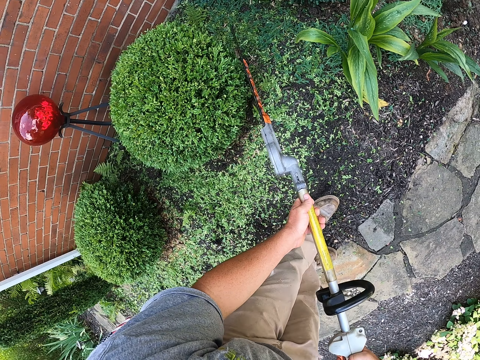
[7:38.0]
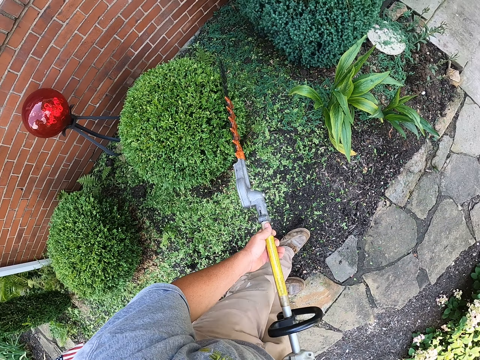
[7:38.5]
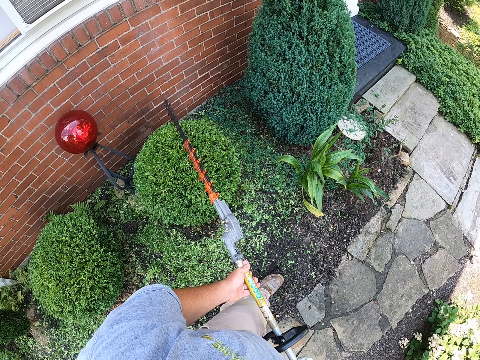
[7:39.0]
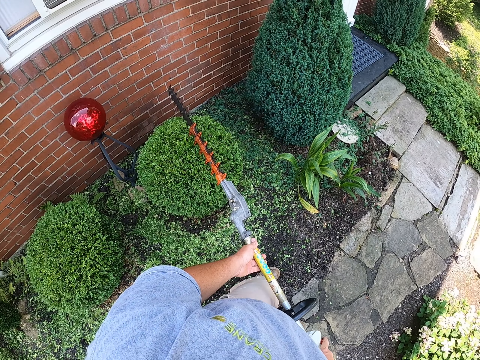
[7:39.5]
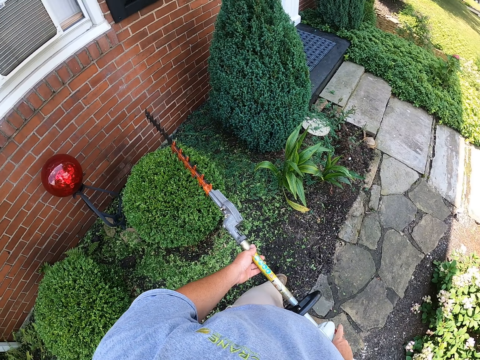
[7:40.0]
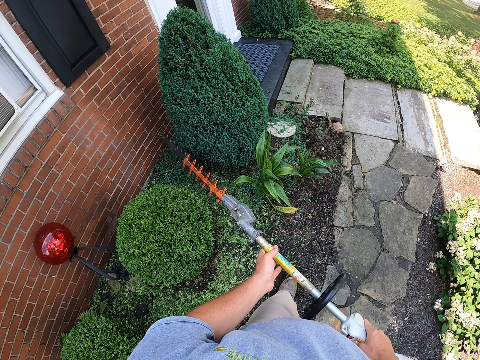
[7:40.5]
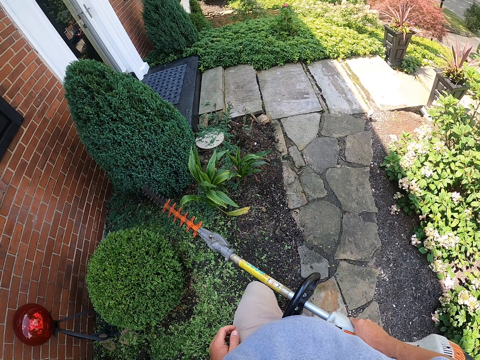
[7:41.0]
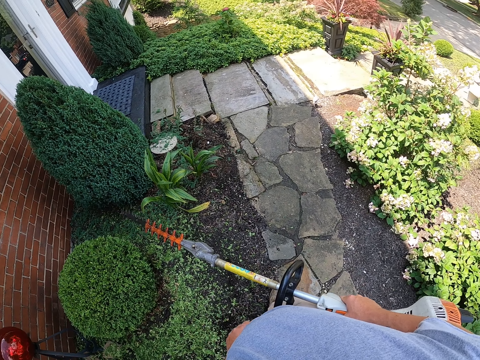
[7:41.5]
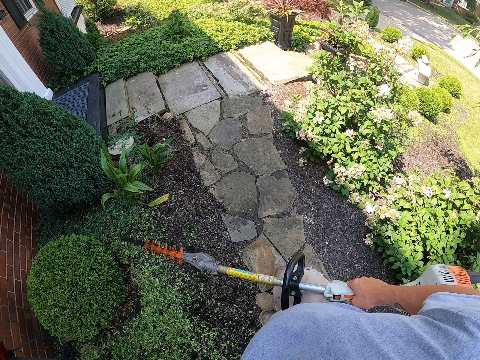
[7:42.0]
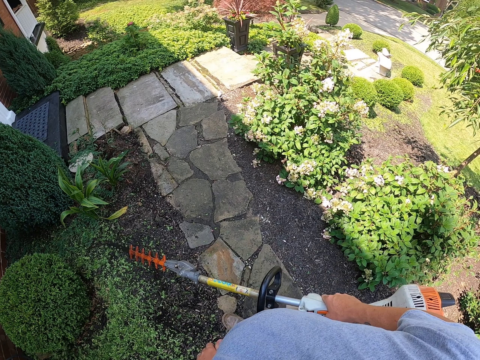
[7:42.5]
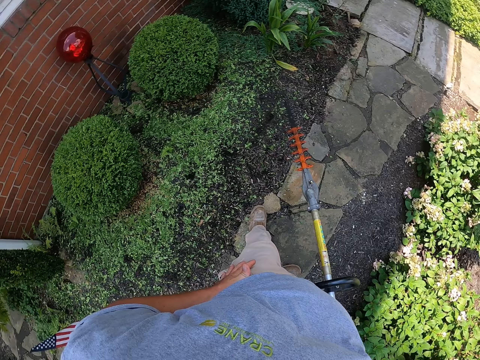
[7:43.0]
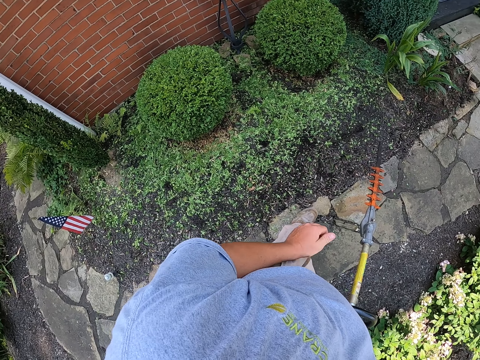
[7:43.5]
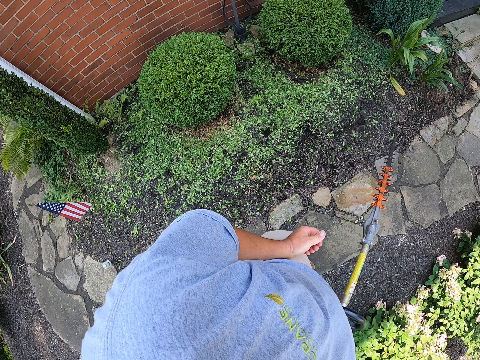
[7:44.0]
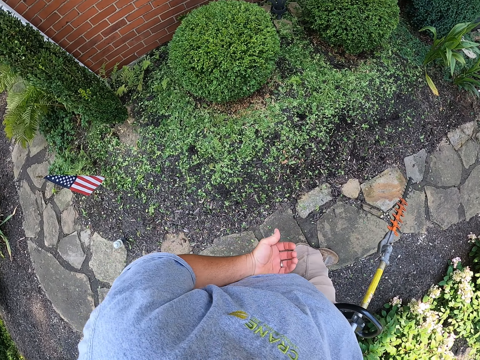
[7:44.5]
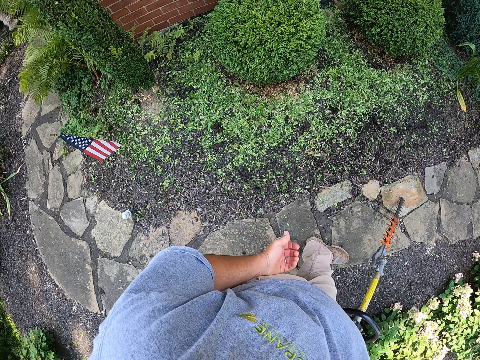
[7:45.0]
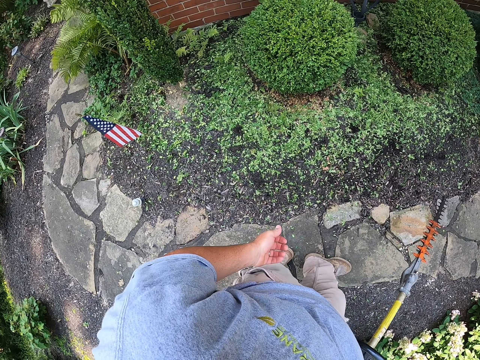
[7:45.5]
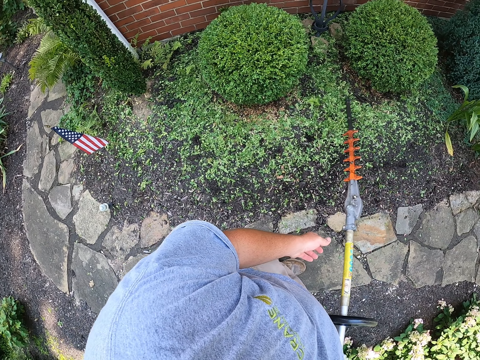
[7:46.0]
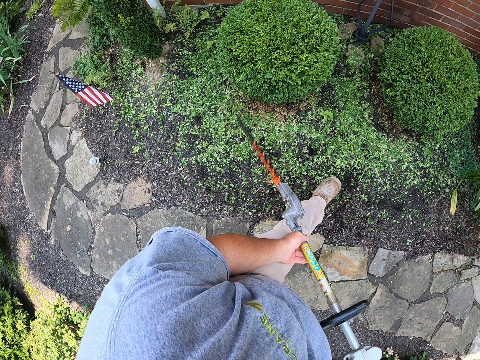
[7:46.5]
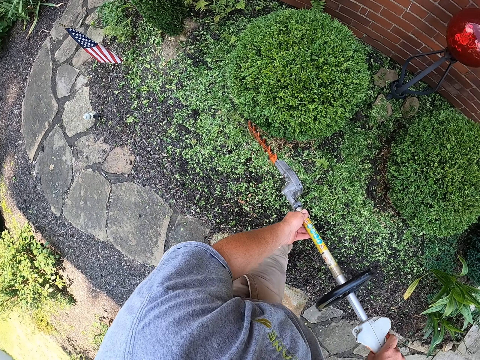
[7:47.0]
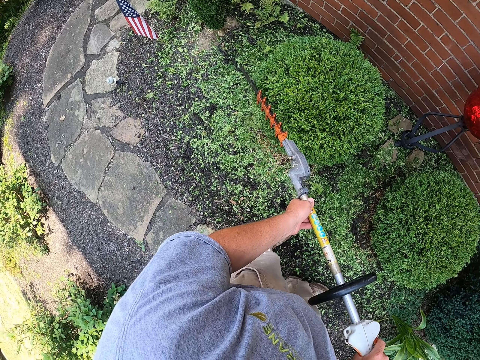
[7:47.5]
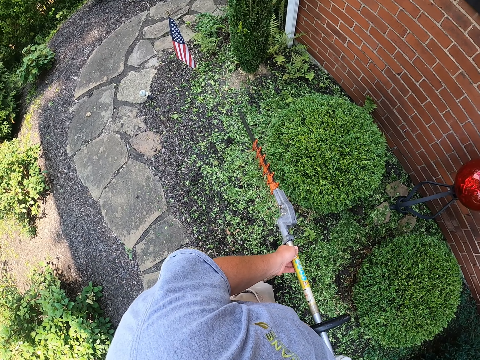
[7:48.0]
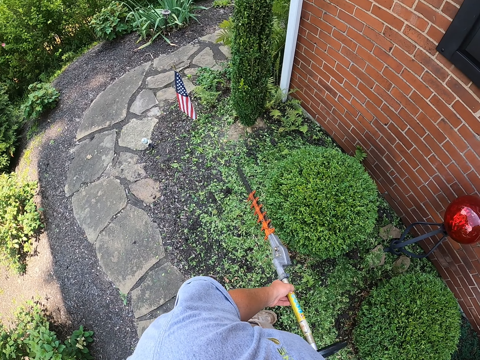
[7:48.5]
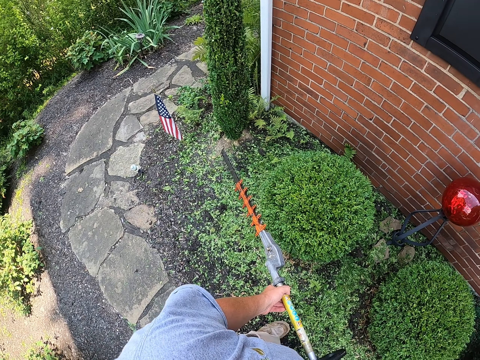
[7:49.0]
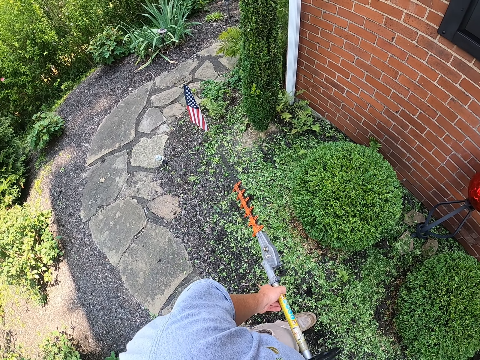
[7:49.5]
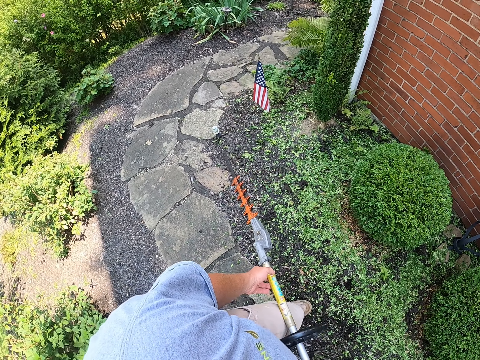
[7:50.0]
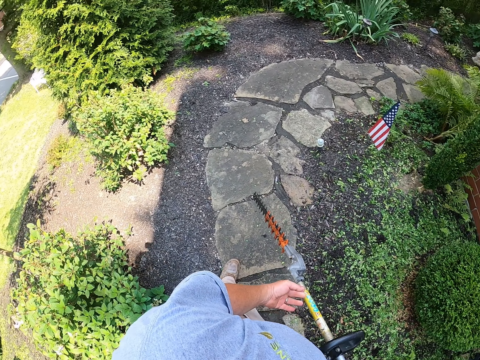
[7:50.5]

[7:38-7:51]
The camera wearer pauses and holds a hedge trimmer or pole saw. He wipes his hands on his trouser. He touches the pole saw. He trims a hedge with the hedge trimmer. He pauses, looks around the garden and holds the hedge trimmer.

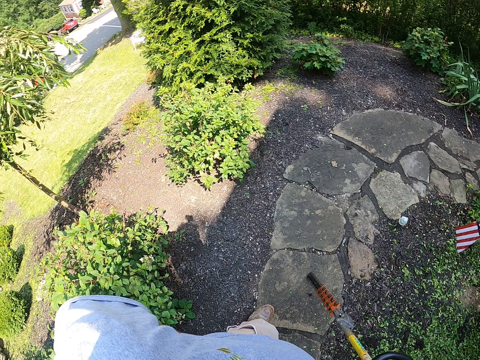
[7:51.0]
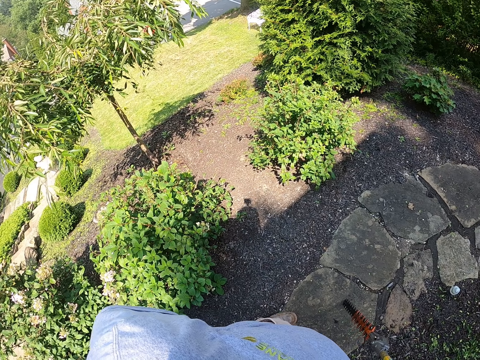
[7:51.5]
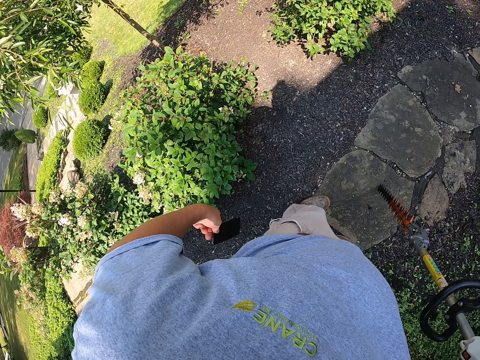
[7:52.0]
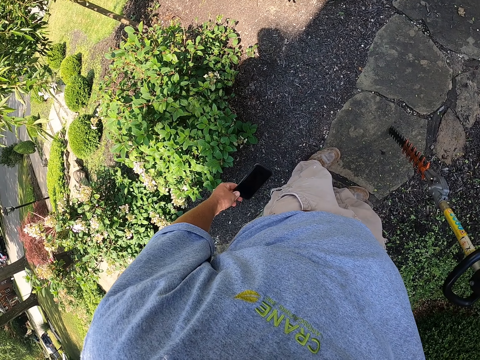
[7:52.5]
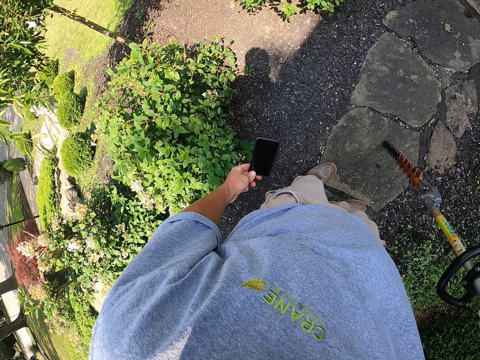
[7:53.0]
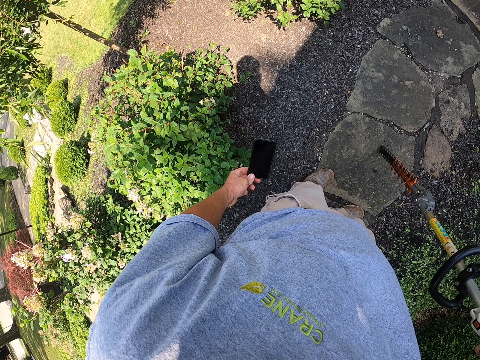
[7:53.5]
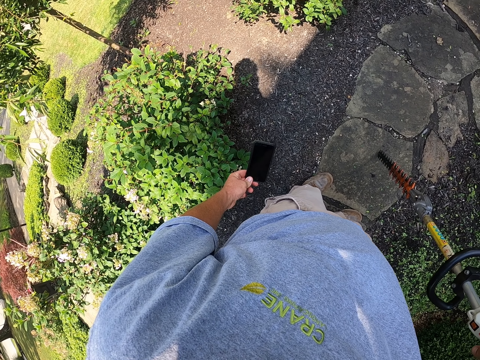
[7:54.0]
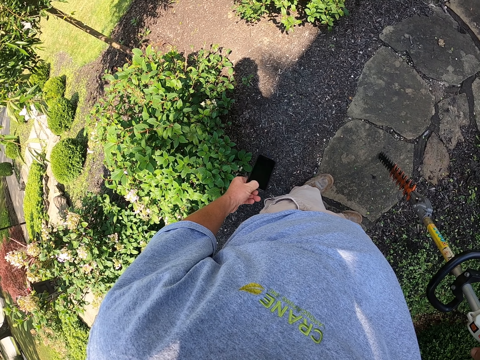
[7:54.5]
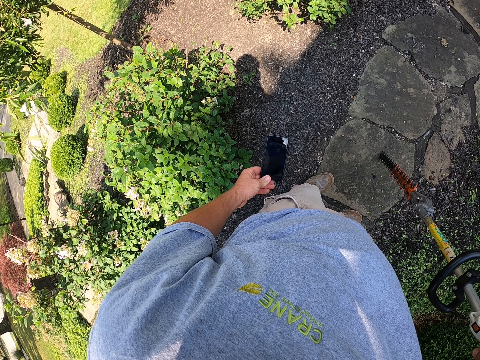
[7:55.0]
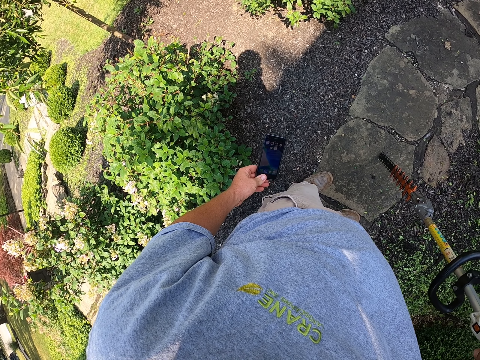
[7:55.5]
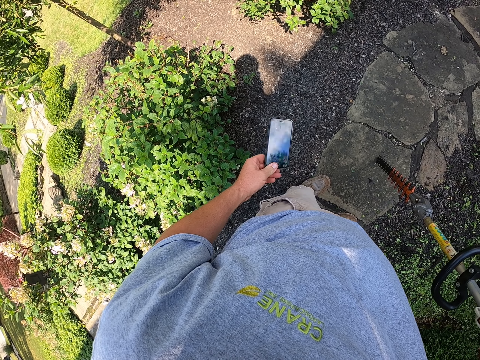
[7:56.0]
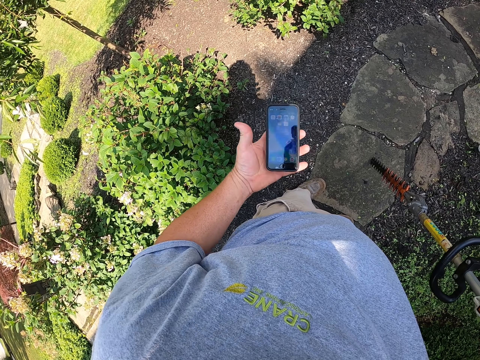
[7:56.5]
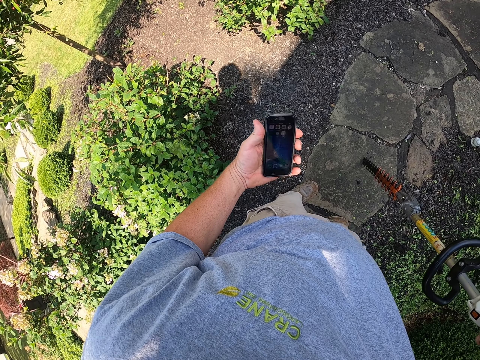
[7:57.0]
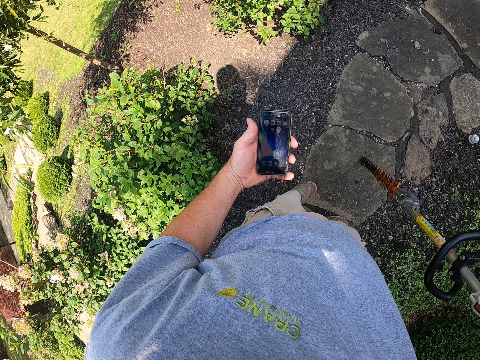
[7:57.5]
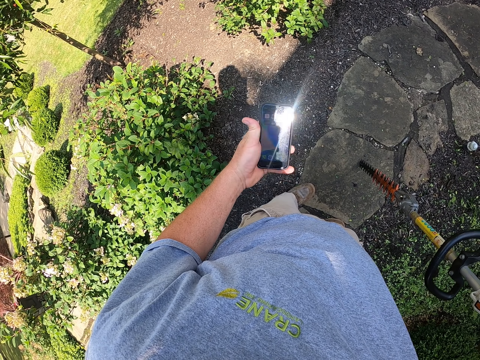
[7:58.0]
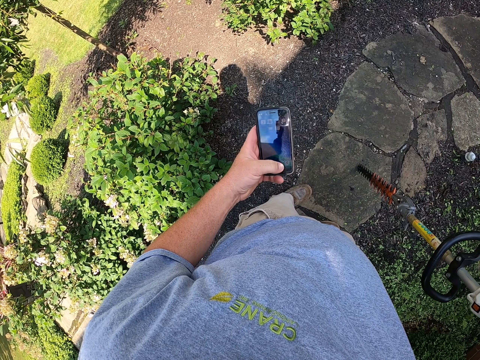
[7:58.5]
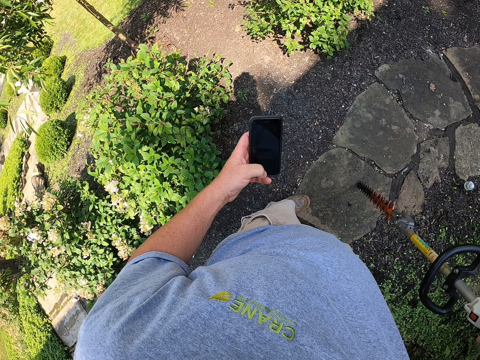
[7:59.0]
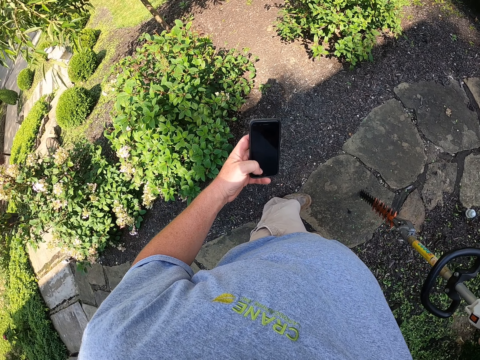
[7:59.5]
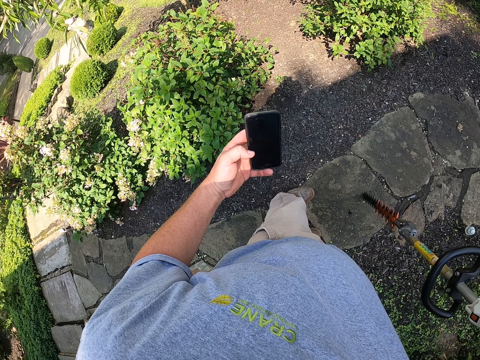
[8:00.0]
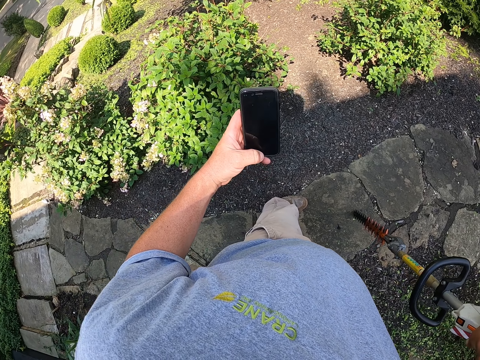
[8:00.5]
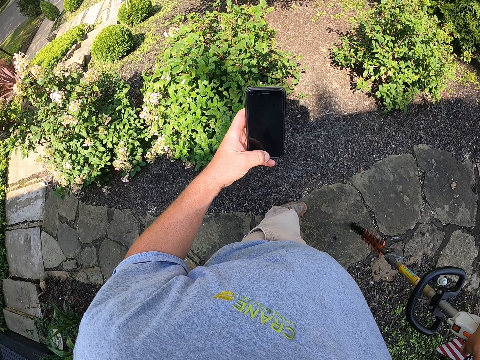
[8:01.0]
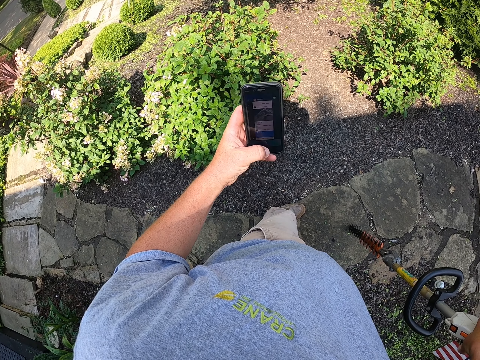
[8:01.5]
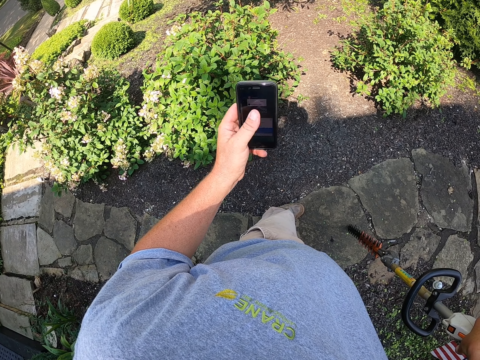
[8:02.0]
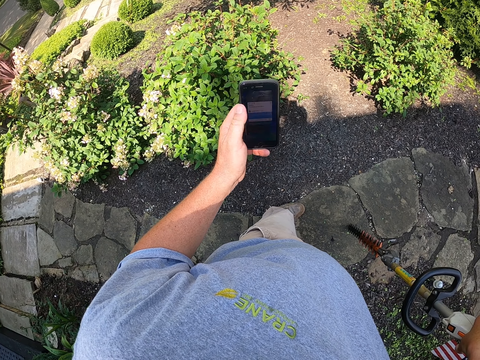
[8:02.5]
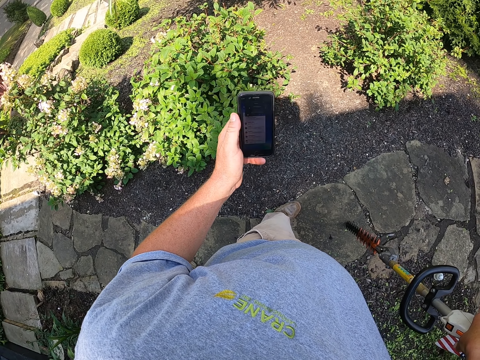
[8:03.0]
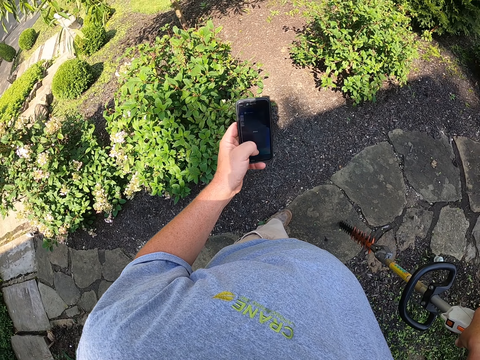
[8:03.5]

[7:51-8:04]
The camera wearer holds a hedge trimmer. He removes the cellphone from his pocket. He stares at his cellphone. He holds the hedge trimmer. He scrolls on his cellphone.
